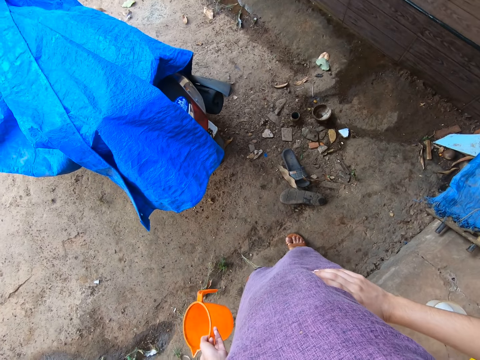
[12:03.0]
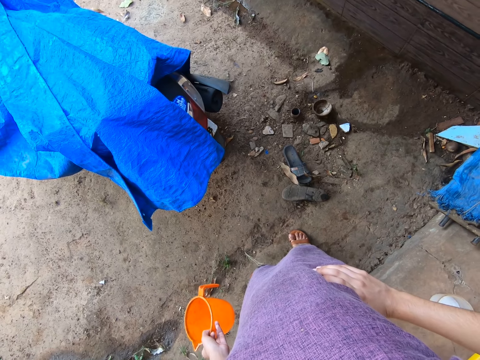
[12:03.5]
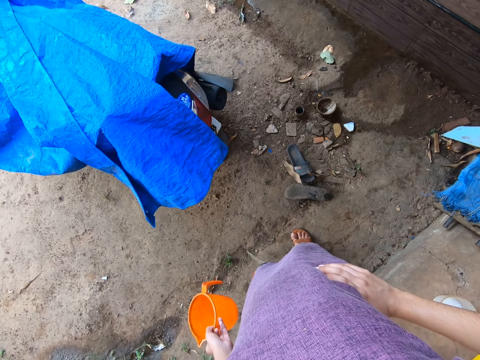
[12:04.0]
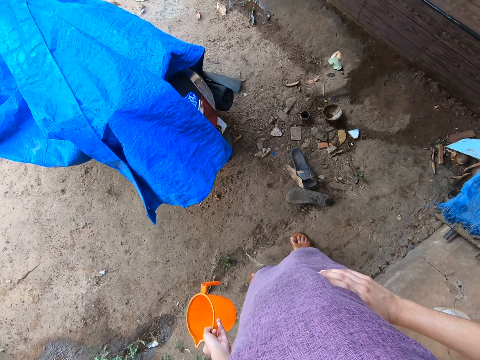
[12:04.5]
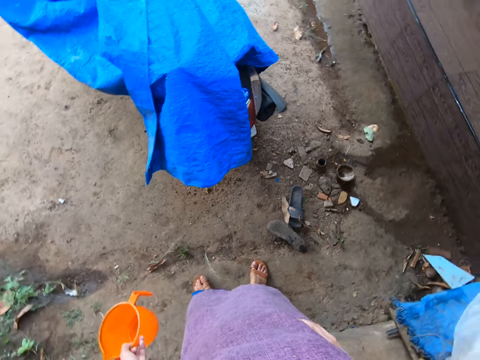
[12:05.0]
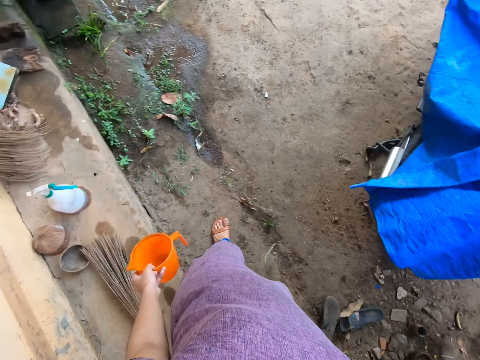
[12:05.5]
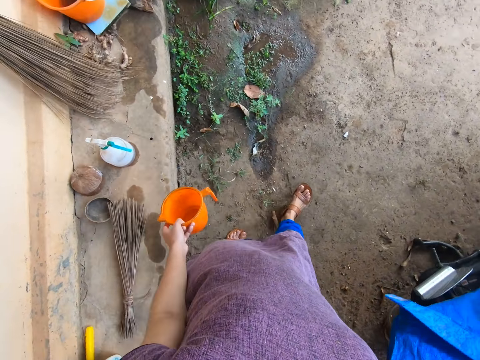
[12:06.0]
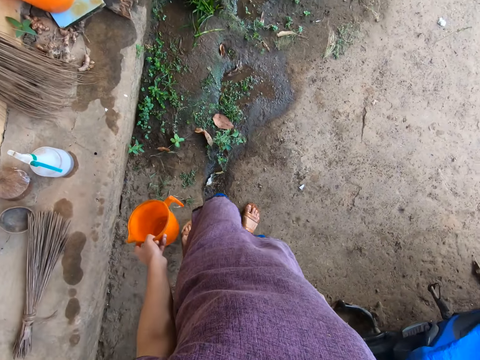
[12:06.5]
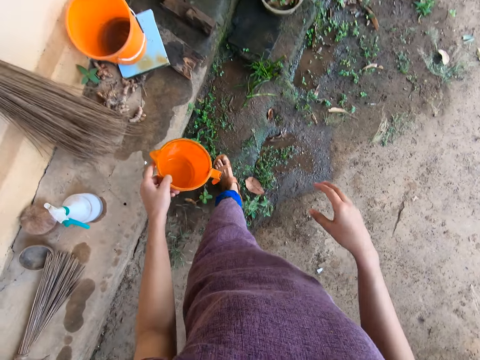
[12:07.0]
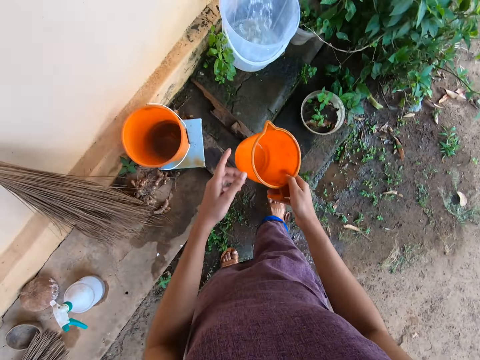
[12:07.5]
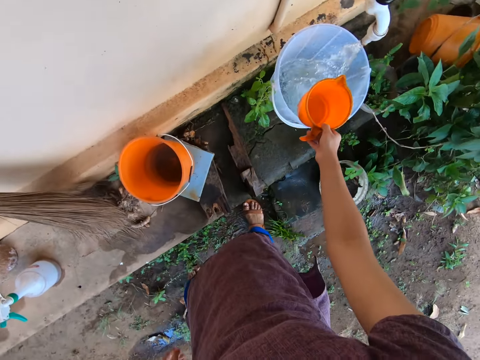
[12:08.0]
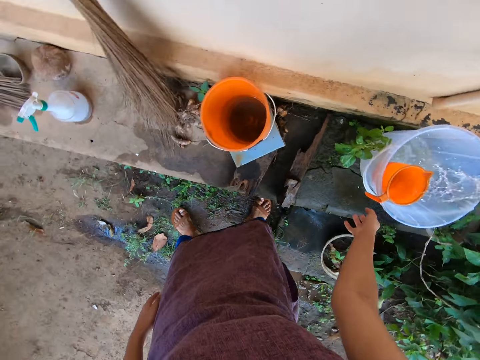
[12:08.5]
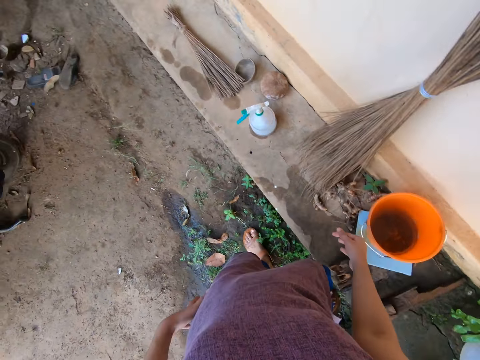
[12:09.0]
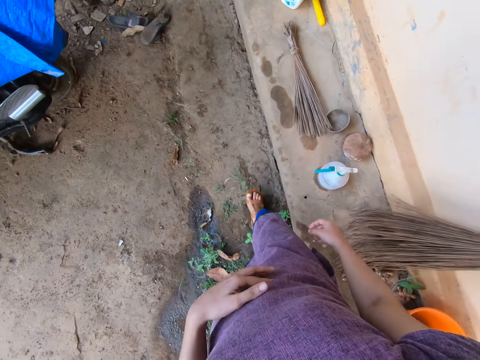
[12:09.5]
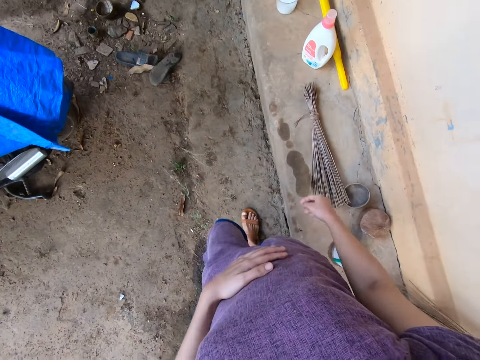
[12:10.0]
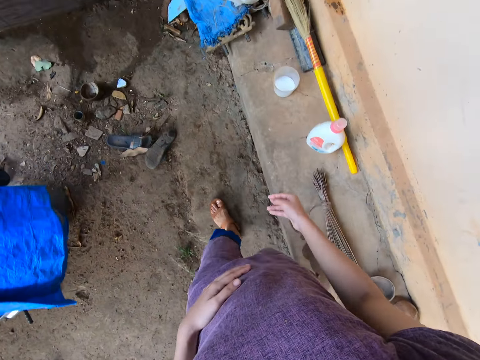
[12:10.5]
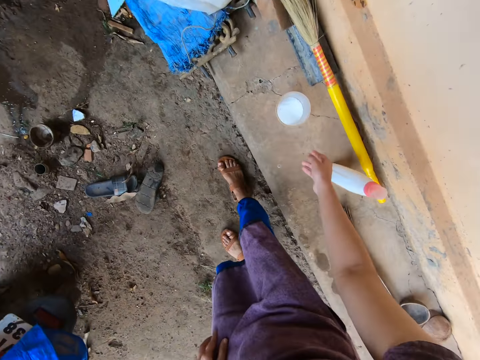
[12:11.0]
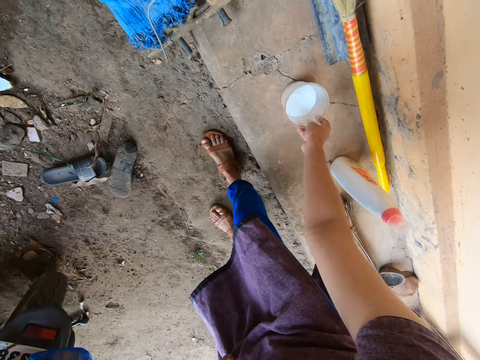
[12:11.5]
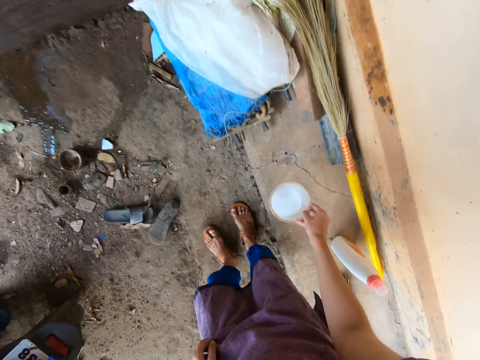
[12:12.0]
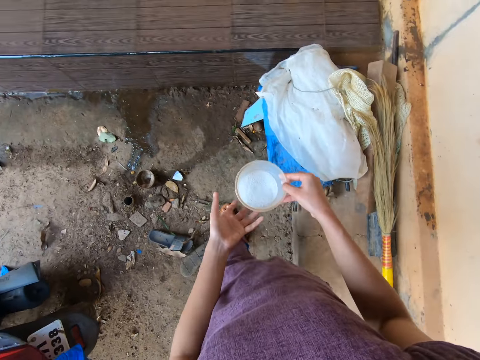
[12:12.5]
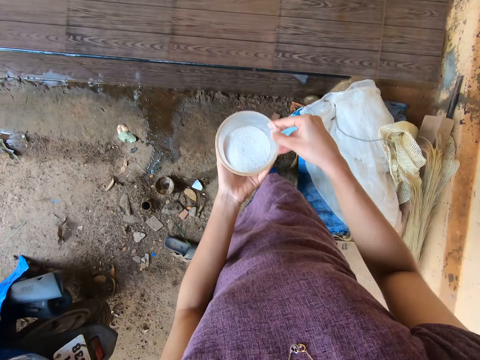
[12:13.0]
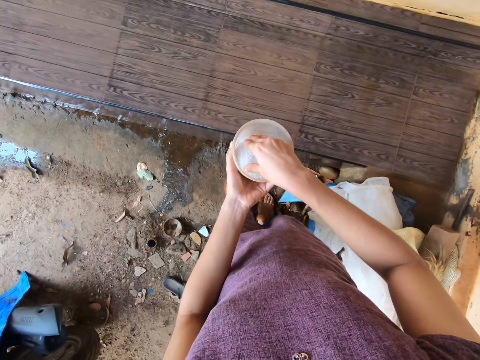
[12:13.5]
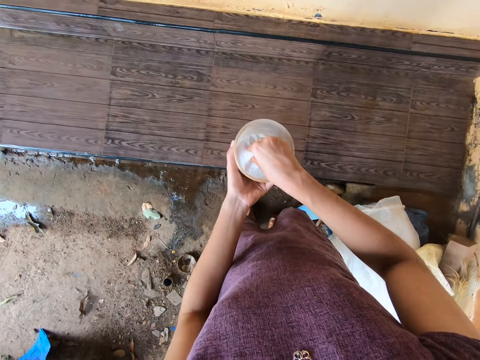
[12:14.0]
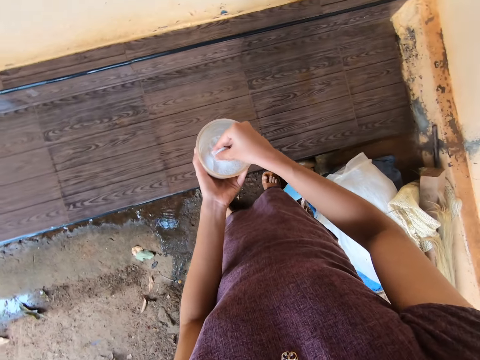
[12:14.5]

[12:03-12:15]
The camera wearer walks around the compound. She passes the cup from her left hand to her right hand. She drops the cup into the bucket with her right hand. She picks up a container from the pavement with her right hand. She passes the container from her right hand to her left hand. She scoops some detergent from the container with her right hand.

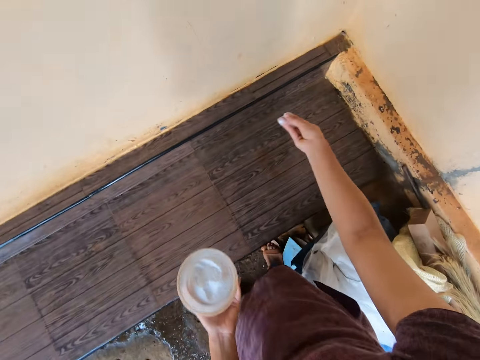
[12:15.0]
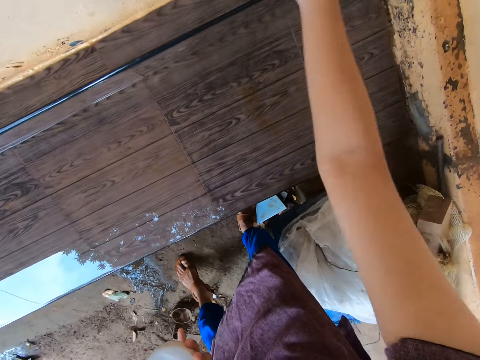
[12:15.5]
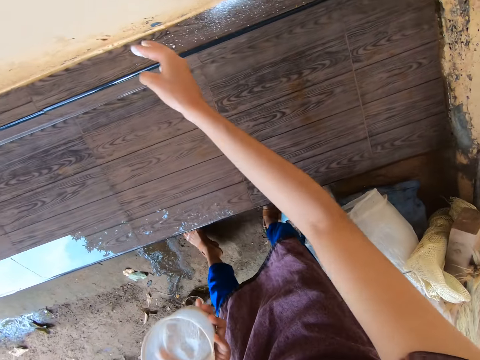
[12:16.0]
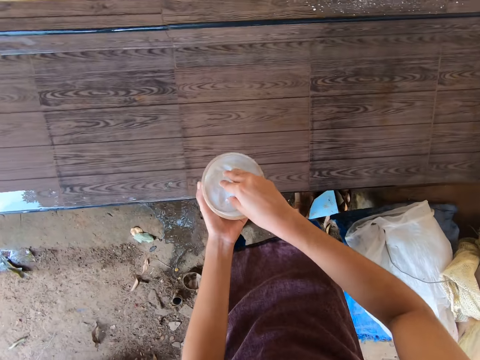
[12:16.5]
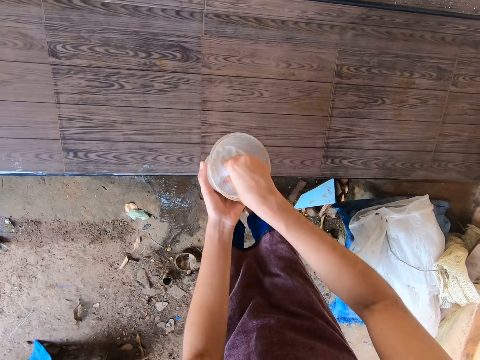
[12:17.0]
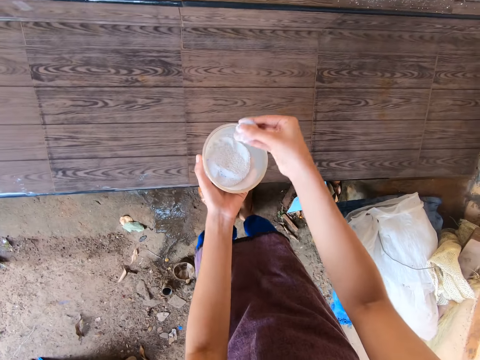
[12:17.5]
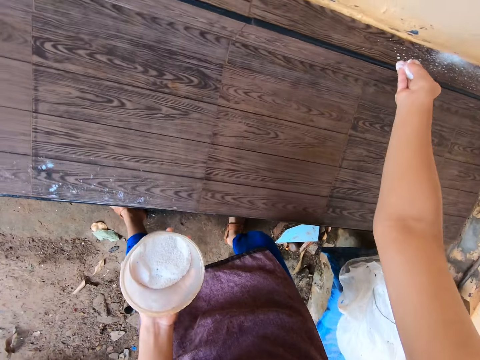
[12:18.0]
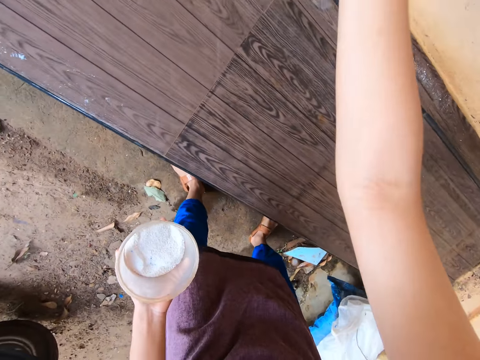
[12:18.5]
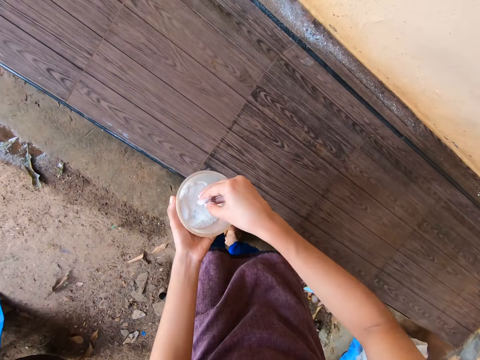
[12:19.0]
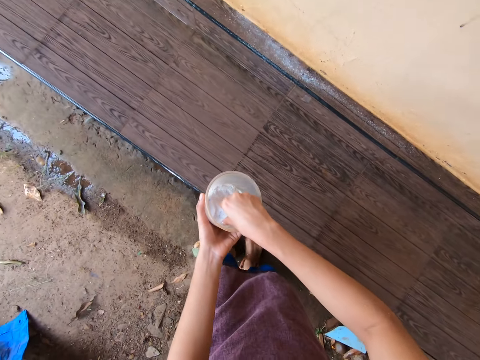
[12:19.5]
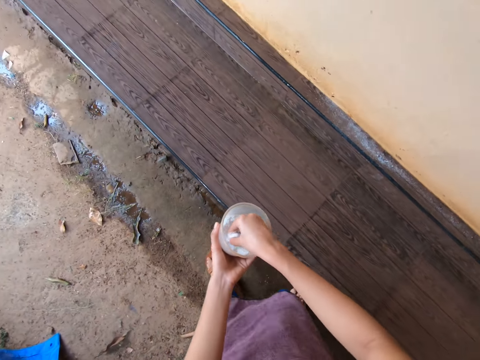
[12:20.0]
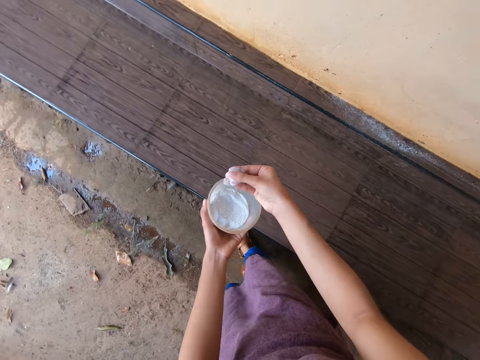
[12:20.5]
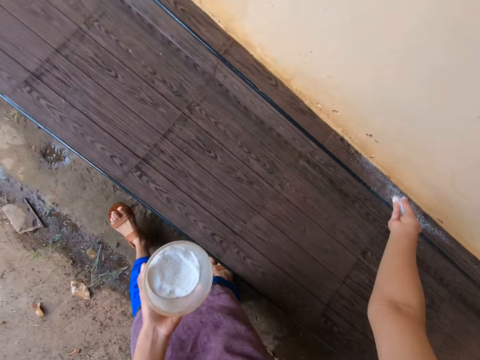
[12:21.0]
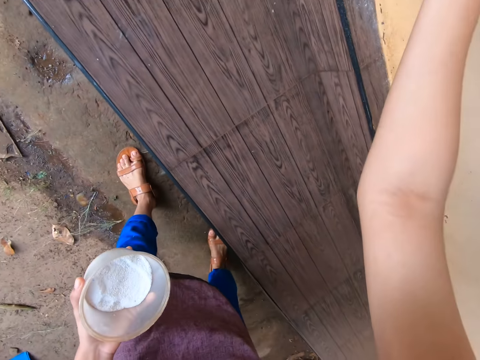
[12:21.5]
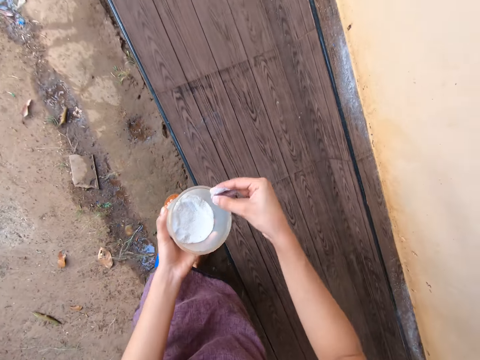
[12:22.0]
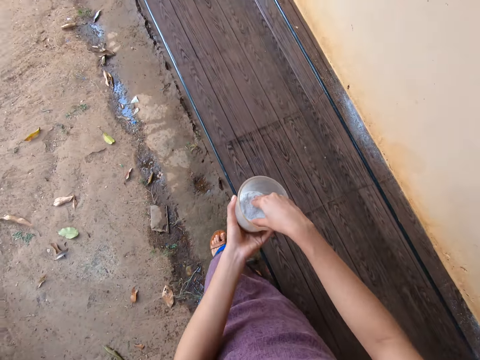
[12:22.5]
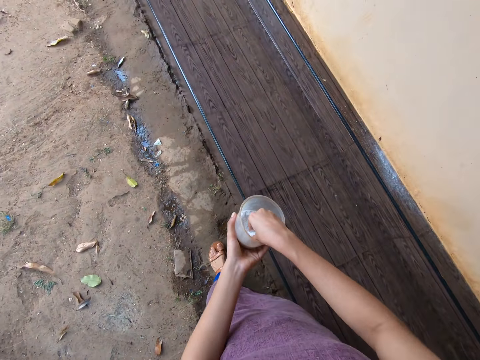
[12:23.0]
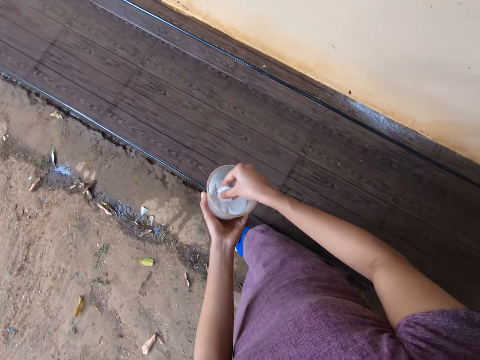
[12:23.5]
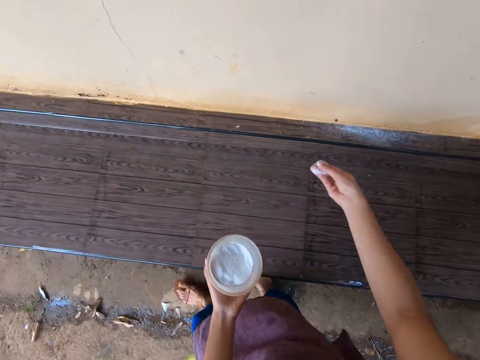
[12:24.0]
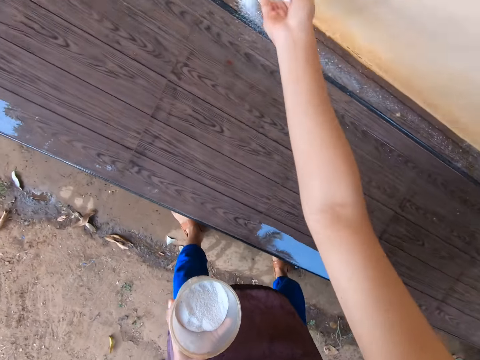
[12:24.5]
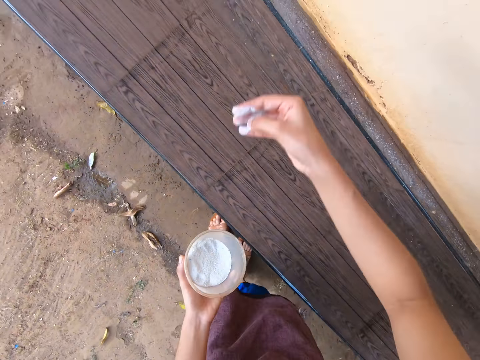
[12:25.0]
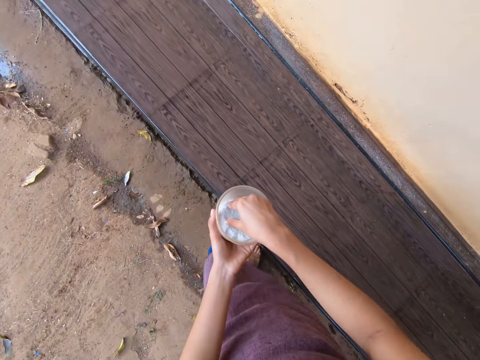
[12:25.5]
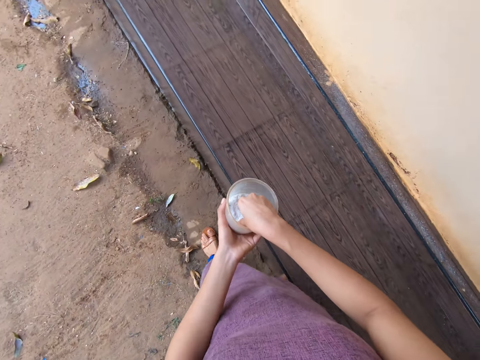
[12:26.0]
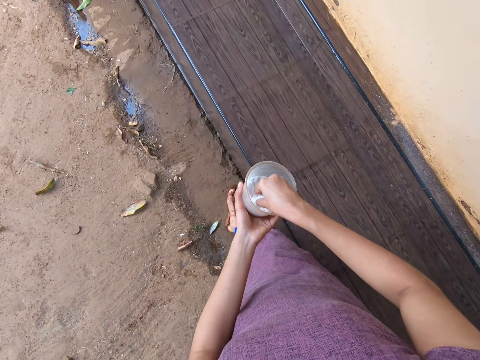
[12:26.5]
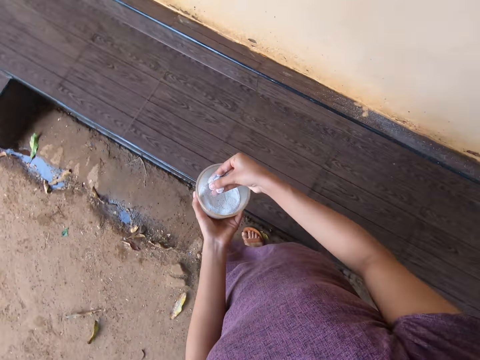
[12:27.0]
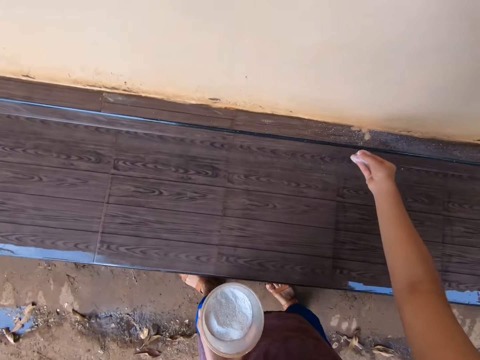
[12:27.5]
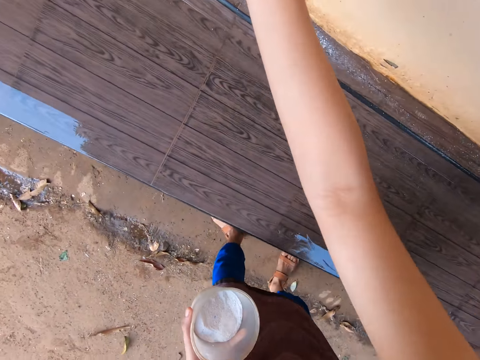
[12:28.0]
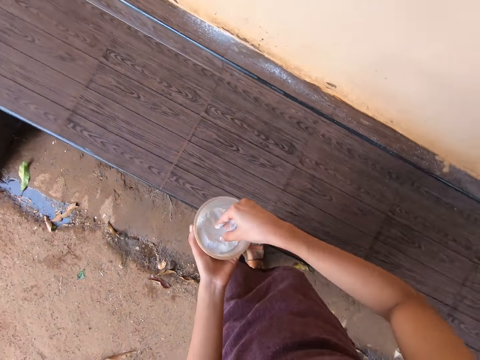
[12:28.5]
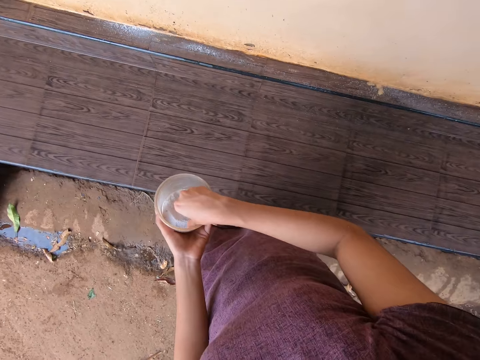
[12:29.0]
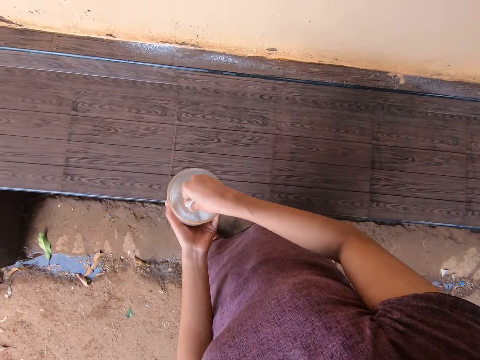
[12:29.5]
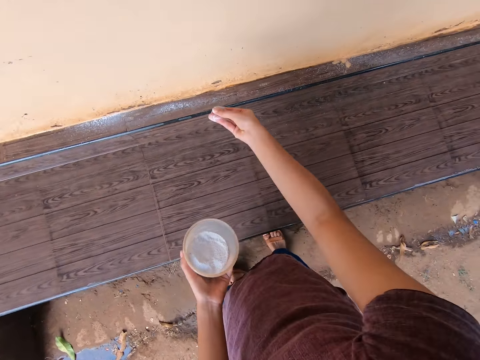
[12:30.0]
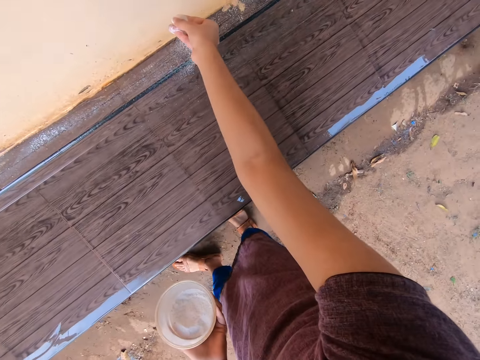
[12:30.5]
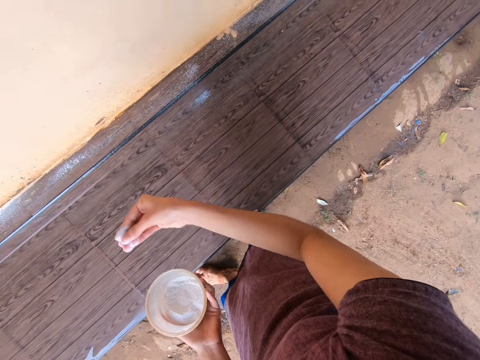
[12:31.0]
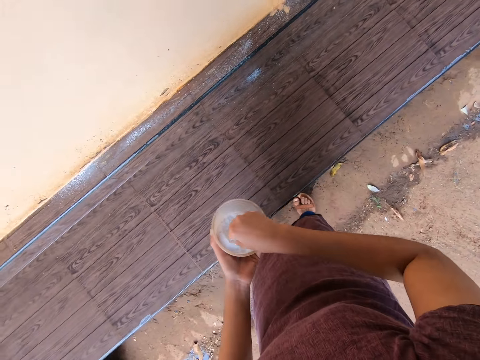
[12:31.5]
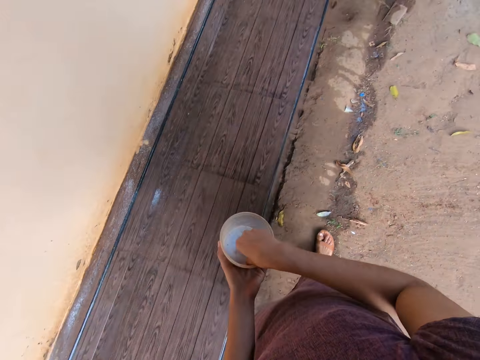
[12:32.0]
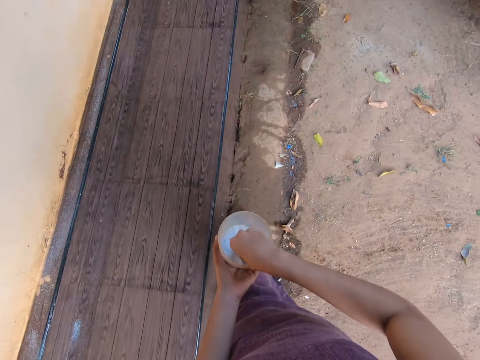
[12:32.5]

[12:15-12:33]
The camera wearer pours the detergent on the staircase with her right hand. She scoops some detergent from the container with her right hand. She pours the detergent on the staircase with her right hand. She scoops some detergent from the container with her right hand. She pours the detergent on the staircase with her right hand. She scoops some detergent from the container with her right hand. She pours the detergent on the staircase with her right hand. She scoops some detergent from the container with her right hand. She pours the detergent on the staircase with her right hand. She scoops some detergent from the container with her right hand. She pours the detergent on the staircase with her right hand. She scoops some detergent from the container with her right hand.
